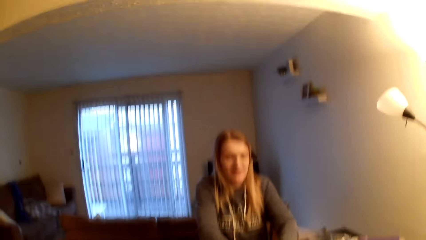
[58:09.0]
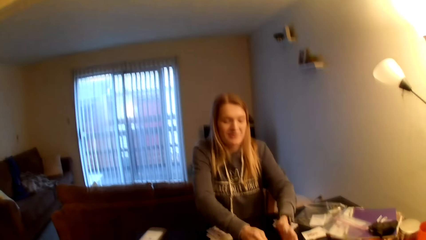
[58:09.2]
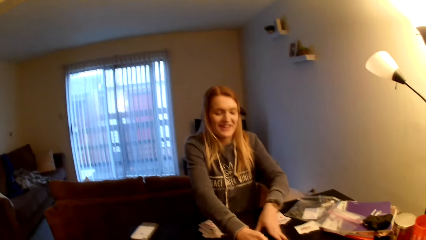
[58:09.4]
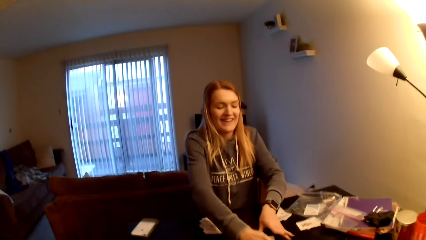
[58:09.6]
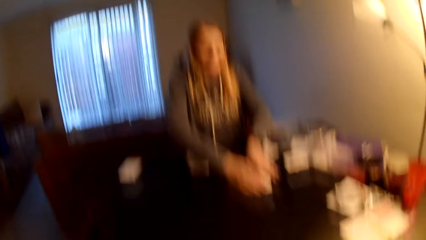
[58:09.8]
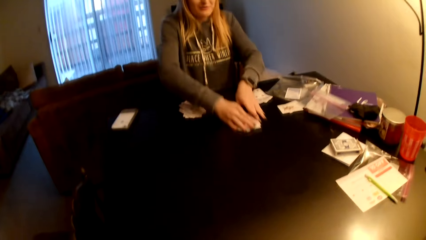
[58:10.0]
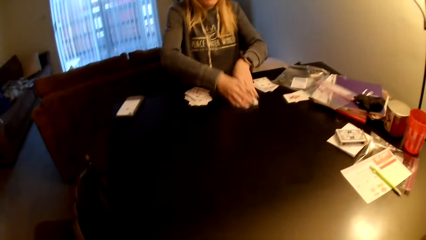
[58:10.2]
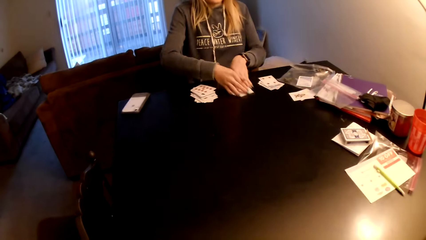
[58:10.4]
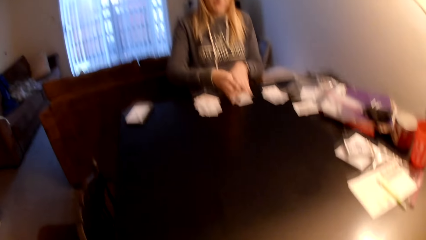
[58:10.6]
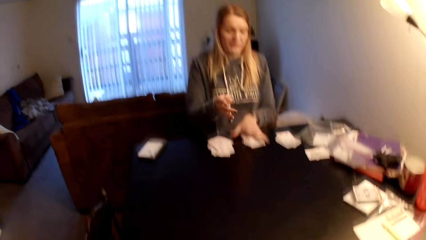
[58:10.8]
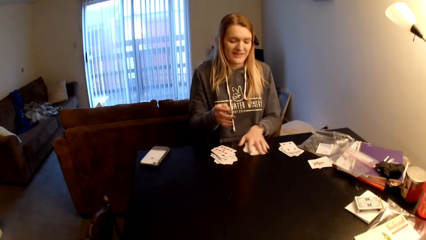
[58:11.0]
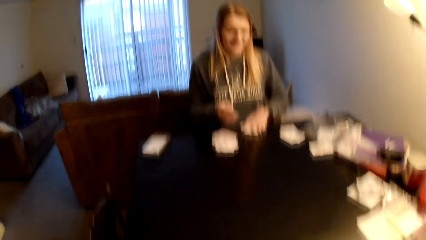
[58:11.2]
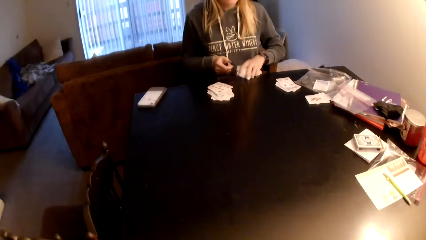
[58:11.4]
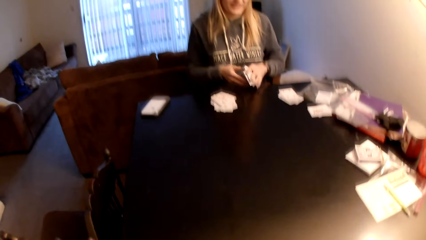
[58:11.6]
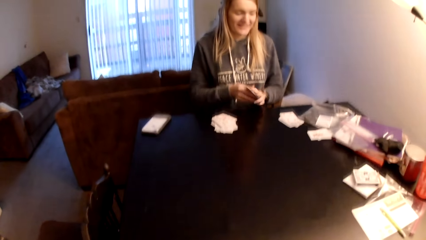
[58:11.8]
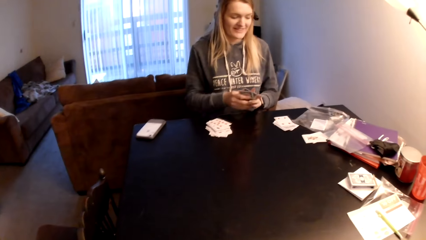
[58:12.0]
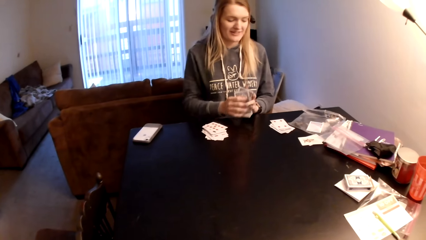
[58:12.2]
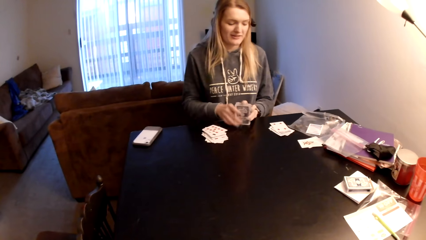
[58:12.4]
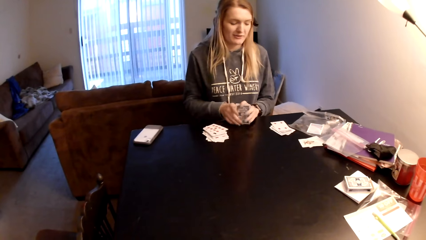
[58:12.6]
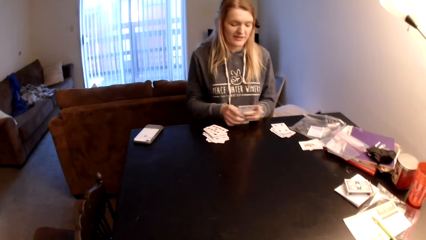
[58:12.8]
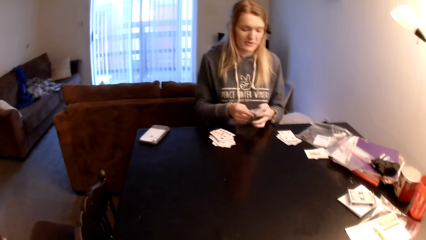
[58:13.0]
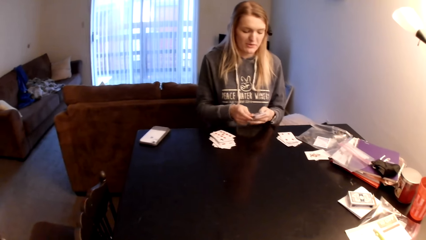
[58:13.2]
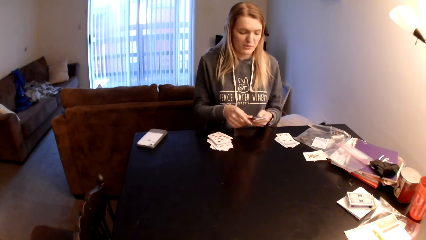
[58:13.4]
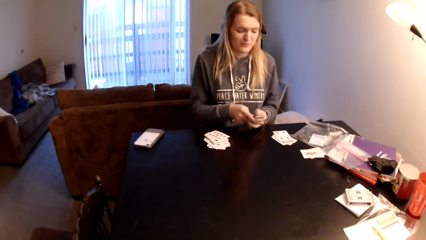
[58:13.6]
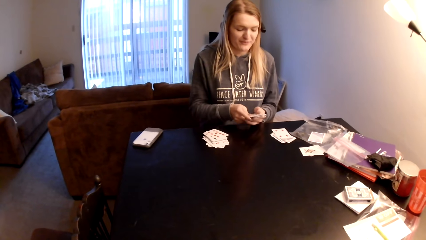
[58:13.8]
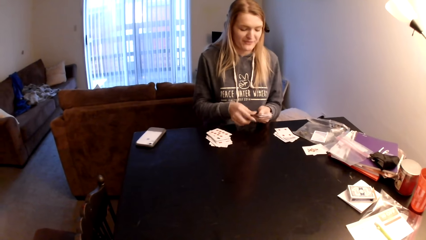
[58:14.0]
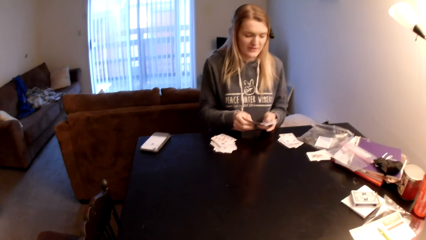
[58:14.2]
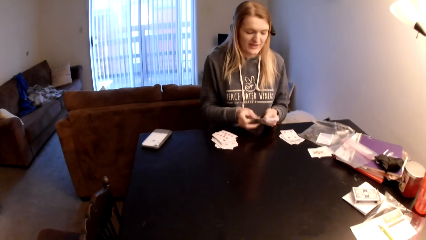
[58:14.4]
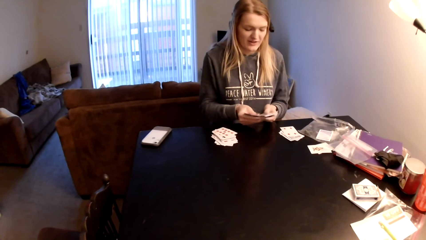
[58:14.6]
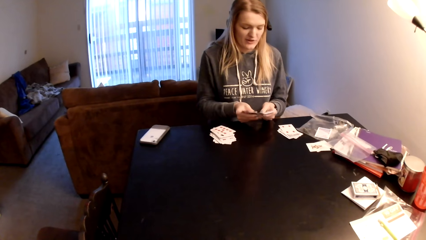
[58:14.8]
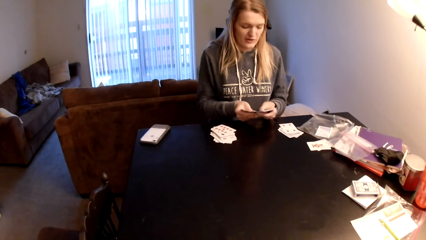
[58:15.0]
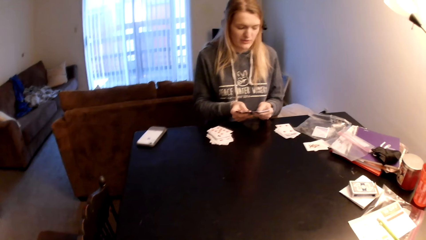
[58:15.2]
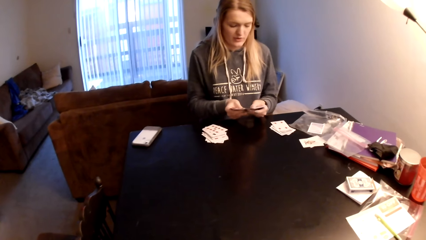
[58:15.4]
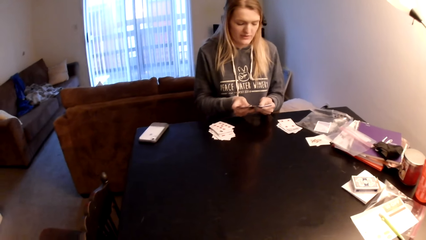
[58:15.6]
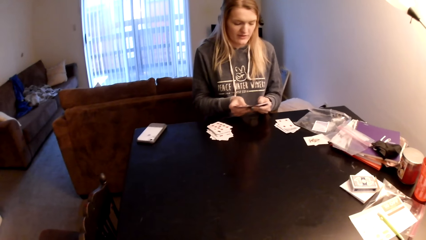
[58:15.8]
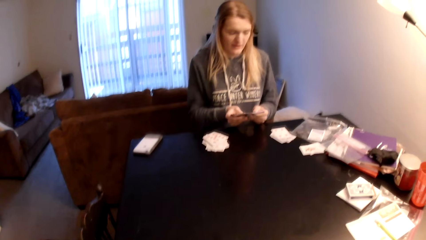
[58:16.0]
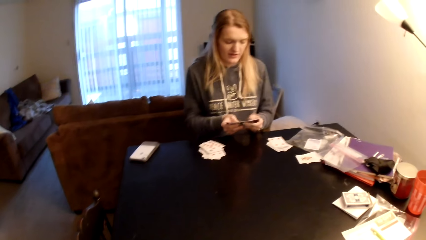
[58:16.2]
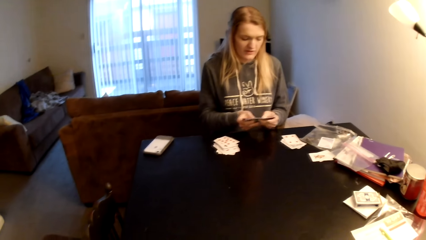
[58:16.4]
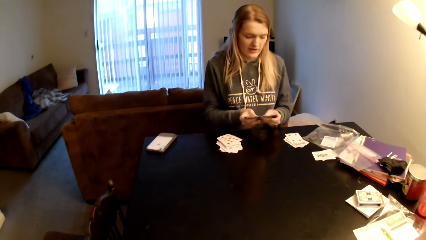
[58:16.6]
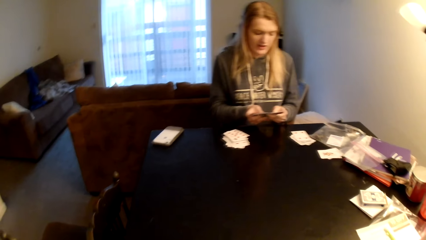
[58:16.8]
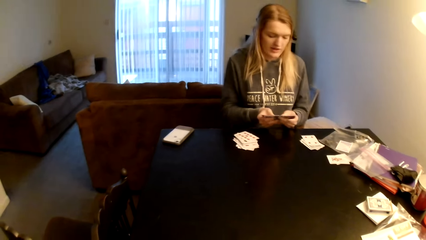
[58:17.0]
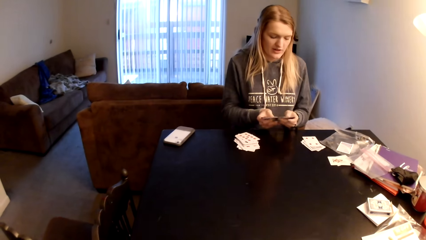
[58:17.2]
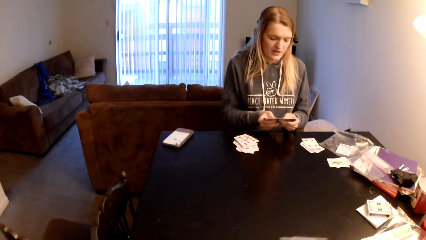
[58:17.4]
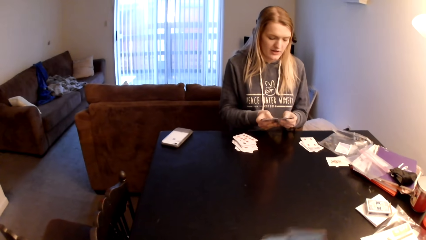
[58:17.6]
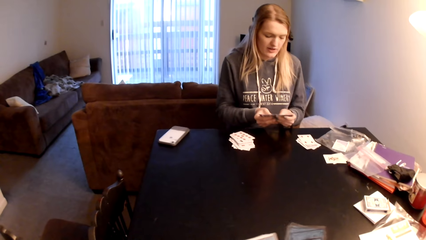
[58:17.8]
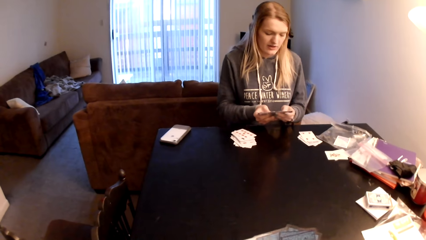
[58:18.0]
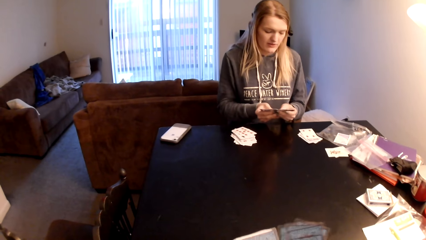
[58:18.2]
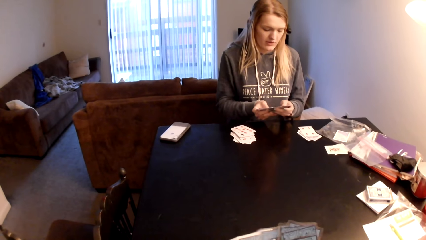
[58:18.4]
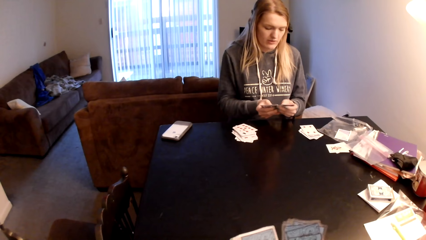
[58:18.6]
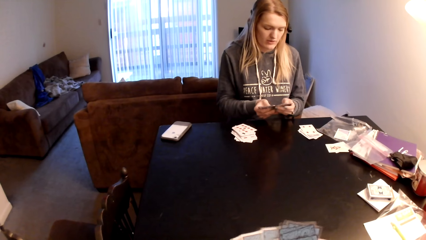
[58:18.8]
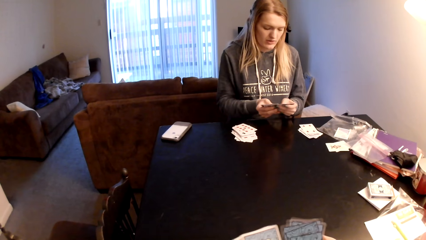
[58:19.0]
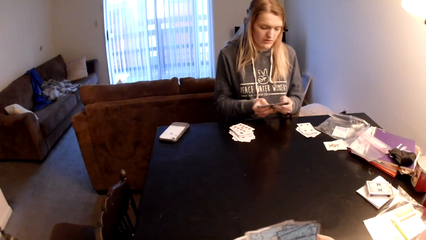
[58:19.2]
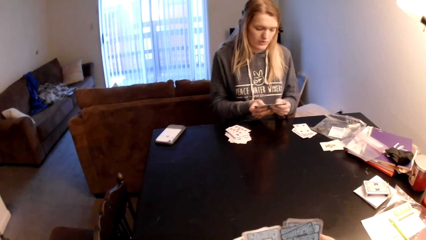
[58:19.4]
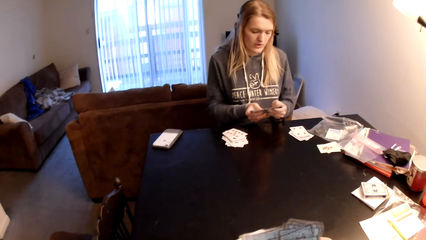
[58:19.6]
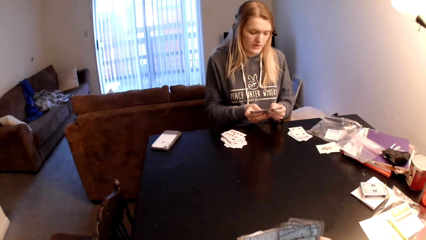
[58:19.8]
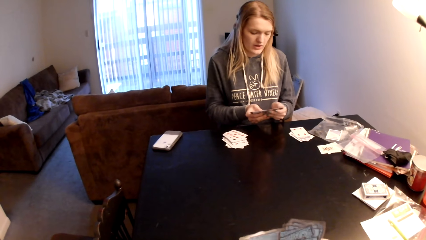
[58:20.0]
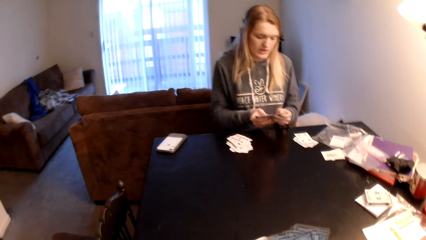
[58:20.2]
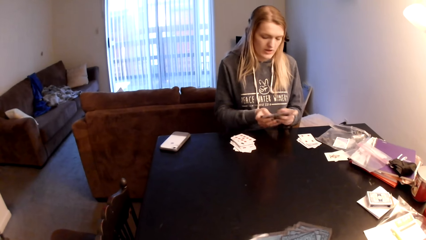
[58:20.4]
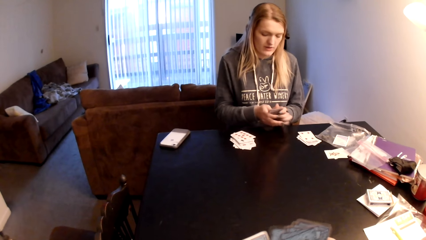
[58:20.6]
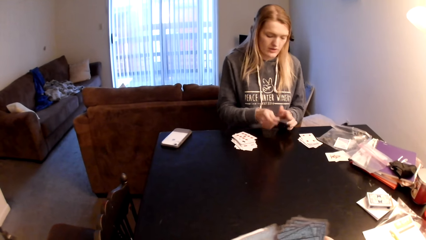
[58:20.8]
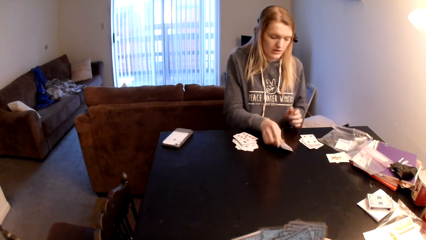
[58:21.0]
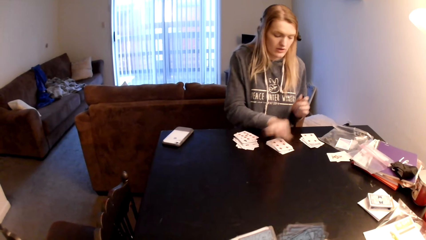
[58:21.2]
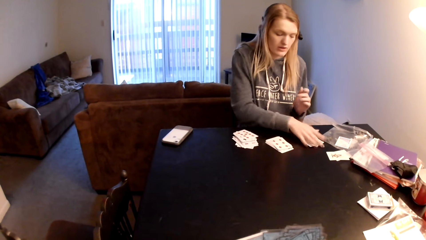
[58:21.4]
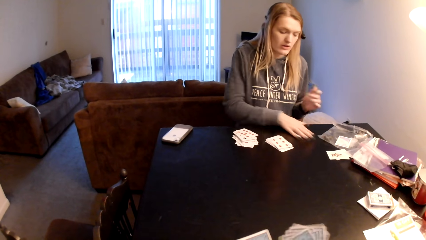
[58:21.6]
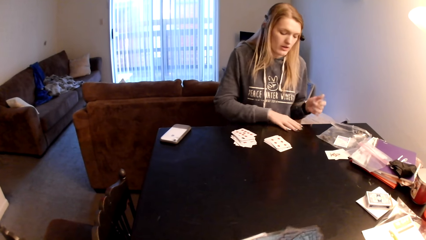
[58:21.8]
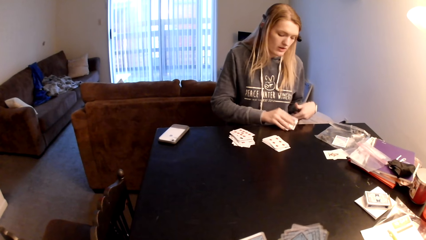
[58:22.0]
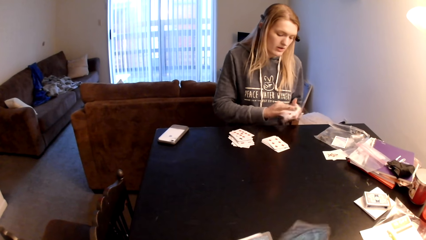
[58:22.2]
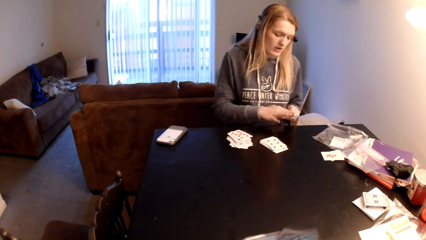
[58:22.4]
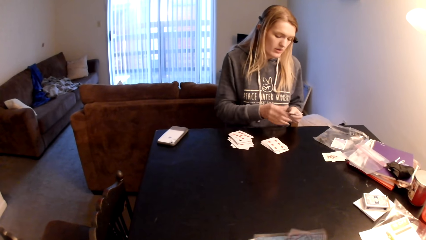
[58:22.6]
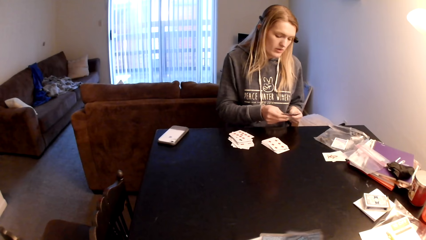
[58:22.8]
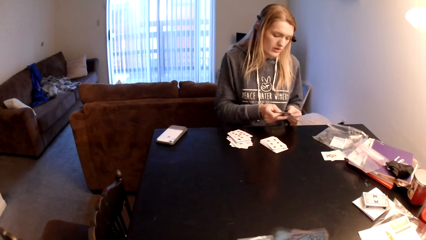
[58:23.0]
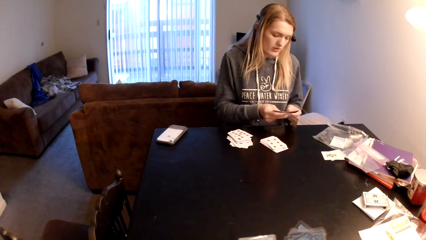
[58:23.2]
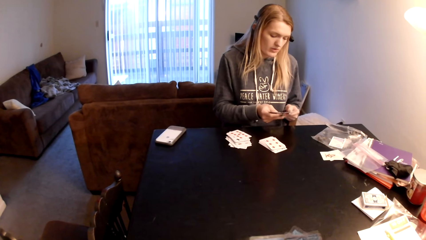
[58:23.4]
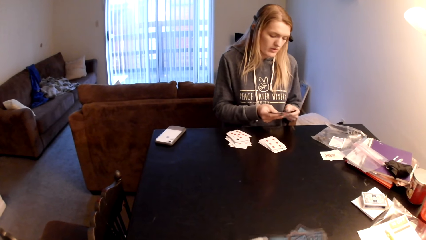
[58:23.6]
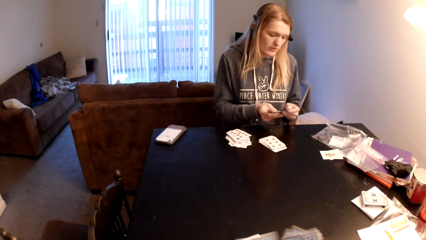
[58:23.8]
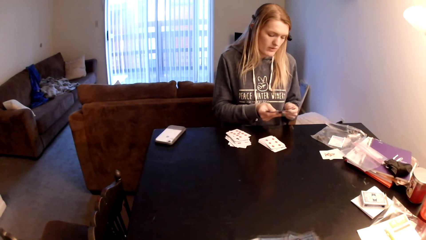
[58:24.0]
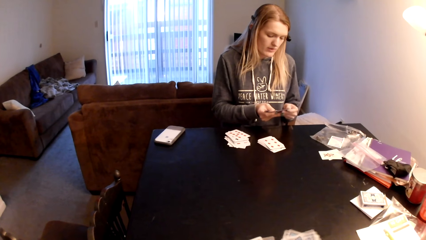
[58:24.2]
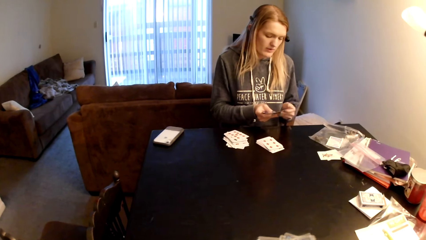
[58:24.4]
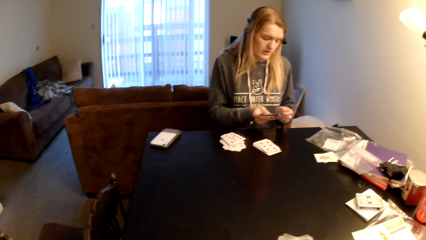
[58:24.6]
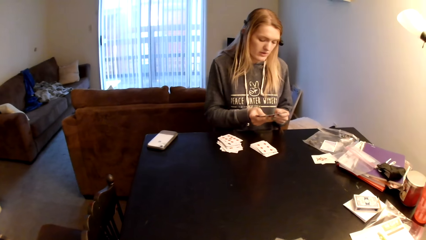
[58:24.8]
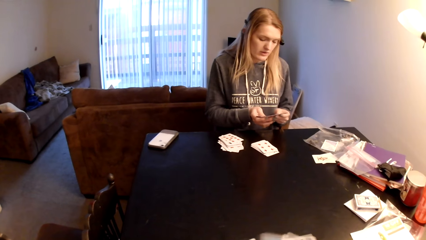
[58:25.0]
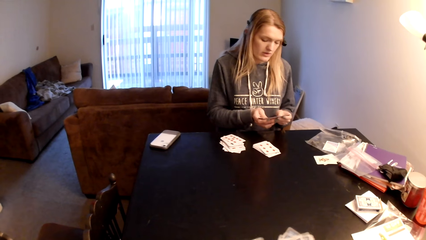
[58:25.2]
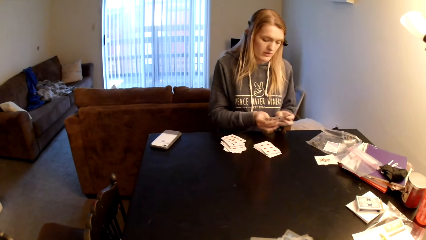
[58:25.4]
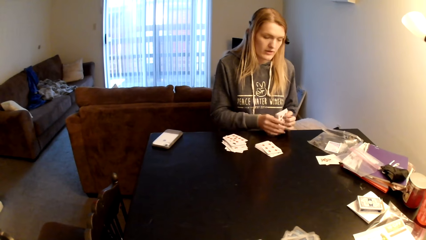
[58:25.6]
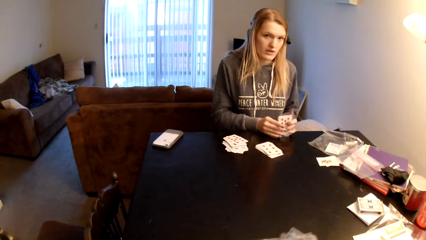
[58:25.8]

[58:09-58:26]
A woman shuffles the playing cards. She pulls the playing card. She hits the playing card. She shuffles the playing cards. The camera wearer shuffles the playing cards. The woman shuffles the playing cards.
